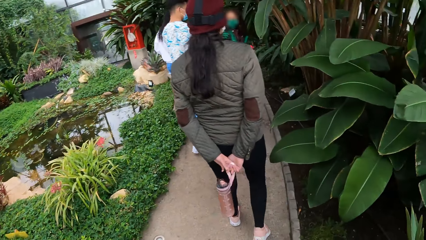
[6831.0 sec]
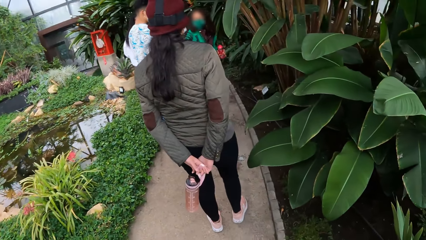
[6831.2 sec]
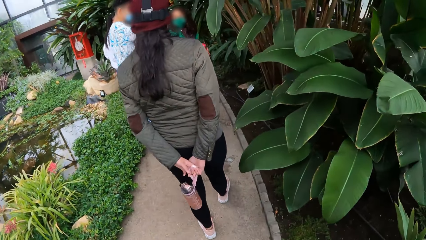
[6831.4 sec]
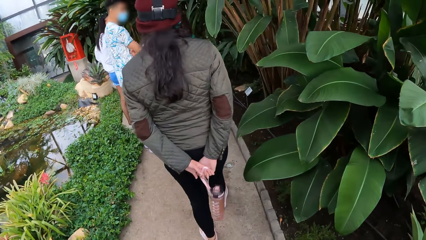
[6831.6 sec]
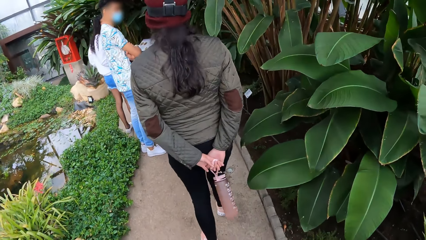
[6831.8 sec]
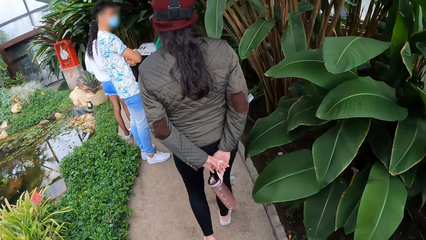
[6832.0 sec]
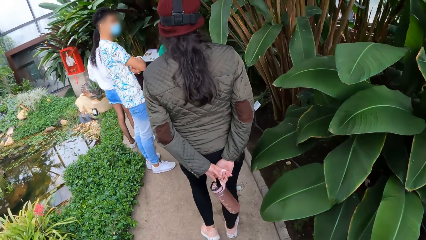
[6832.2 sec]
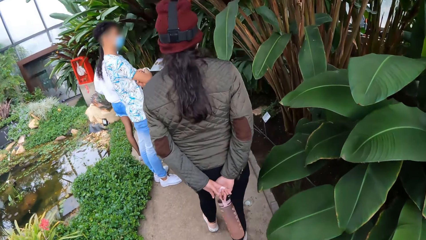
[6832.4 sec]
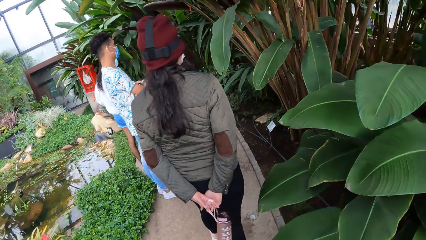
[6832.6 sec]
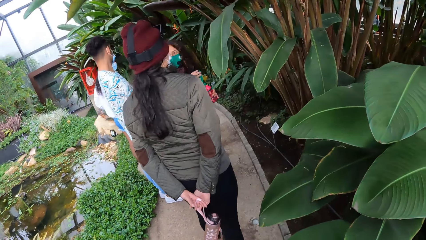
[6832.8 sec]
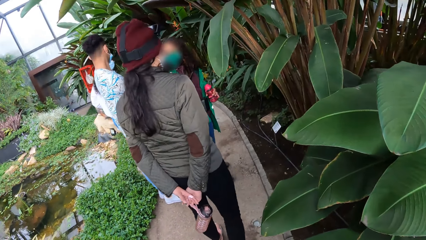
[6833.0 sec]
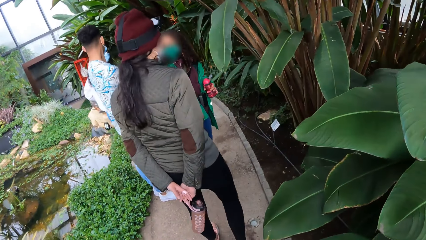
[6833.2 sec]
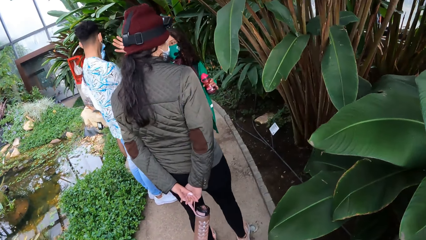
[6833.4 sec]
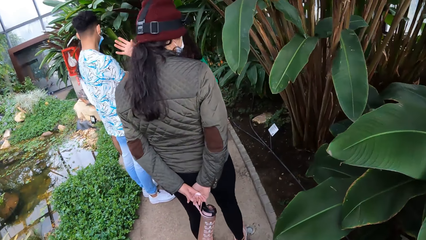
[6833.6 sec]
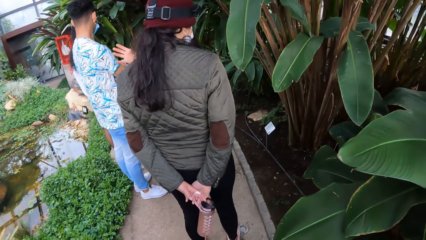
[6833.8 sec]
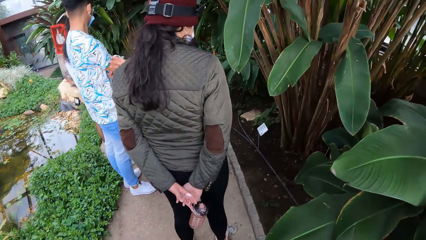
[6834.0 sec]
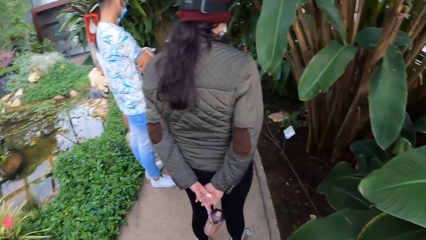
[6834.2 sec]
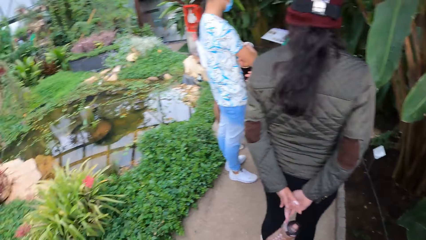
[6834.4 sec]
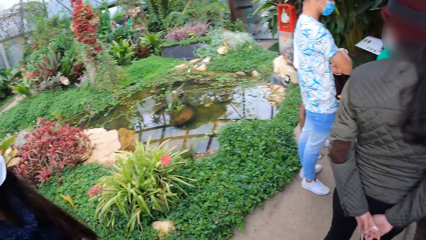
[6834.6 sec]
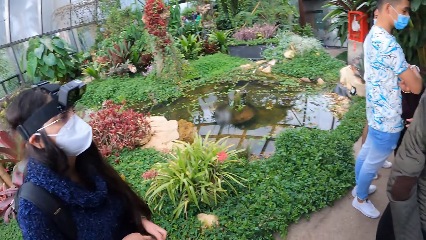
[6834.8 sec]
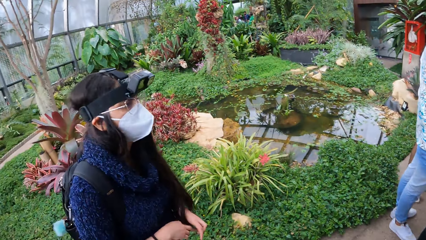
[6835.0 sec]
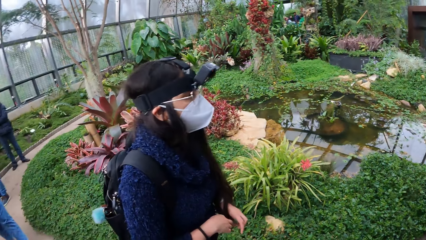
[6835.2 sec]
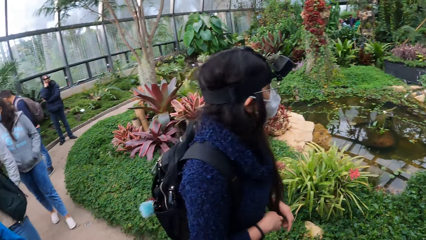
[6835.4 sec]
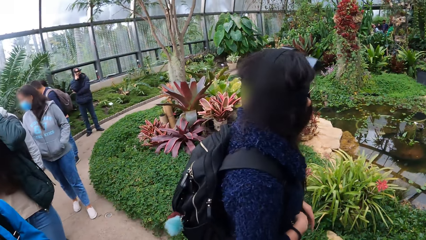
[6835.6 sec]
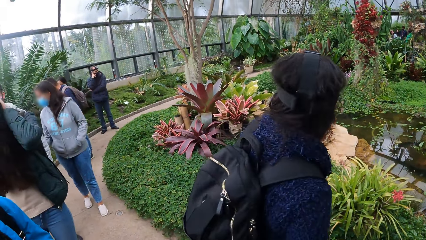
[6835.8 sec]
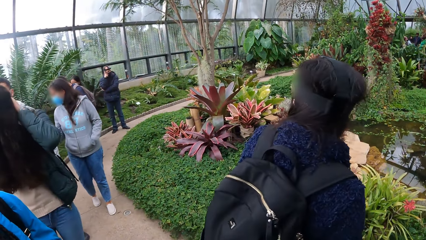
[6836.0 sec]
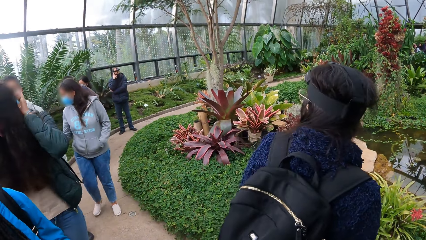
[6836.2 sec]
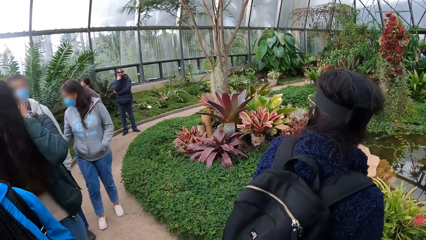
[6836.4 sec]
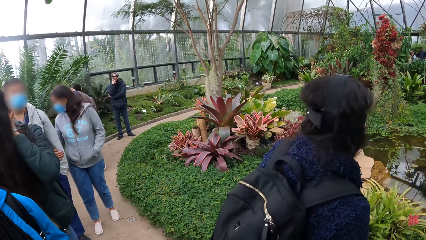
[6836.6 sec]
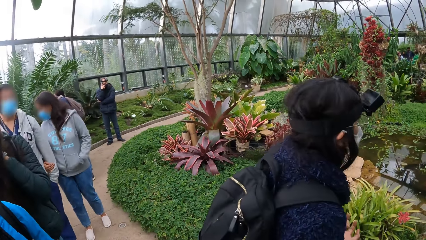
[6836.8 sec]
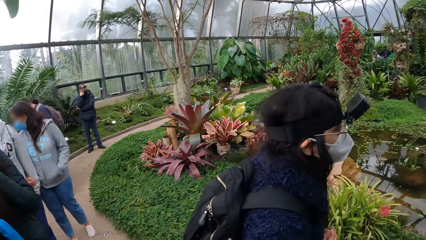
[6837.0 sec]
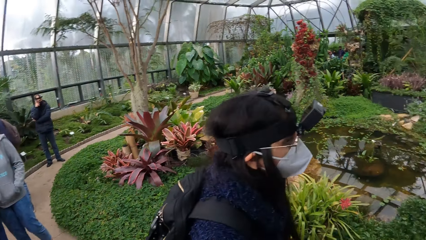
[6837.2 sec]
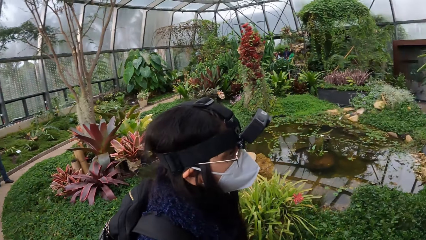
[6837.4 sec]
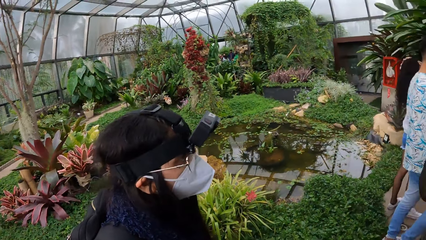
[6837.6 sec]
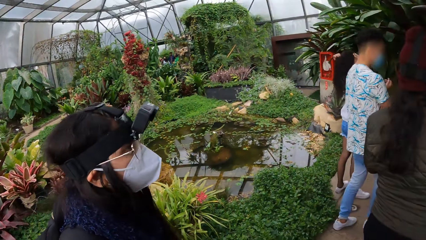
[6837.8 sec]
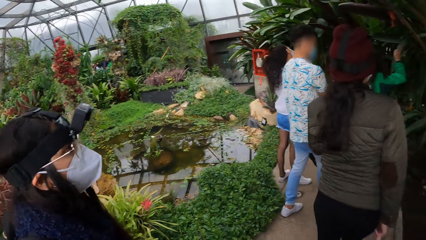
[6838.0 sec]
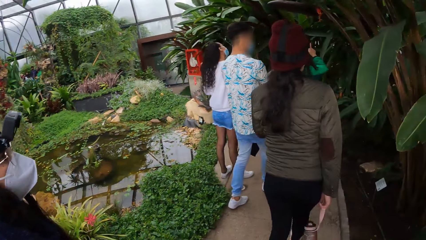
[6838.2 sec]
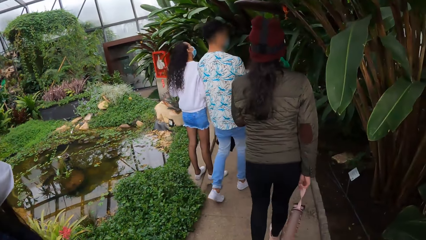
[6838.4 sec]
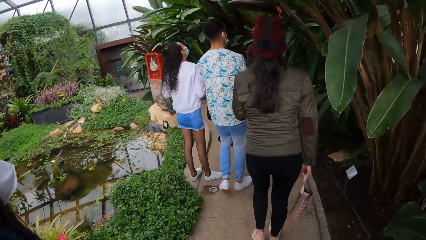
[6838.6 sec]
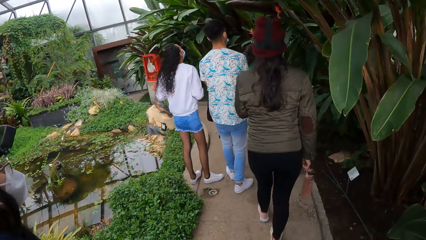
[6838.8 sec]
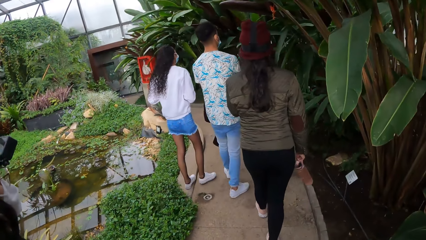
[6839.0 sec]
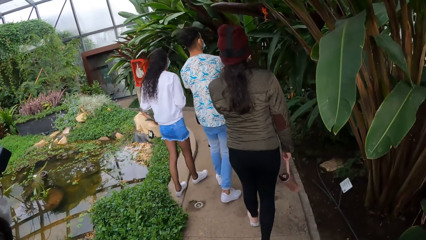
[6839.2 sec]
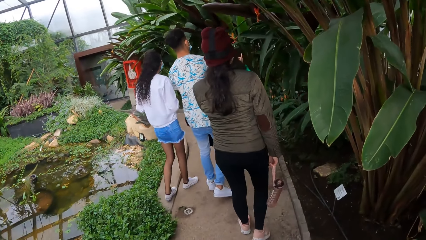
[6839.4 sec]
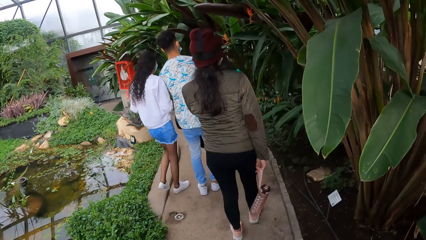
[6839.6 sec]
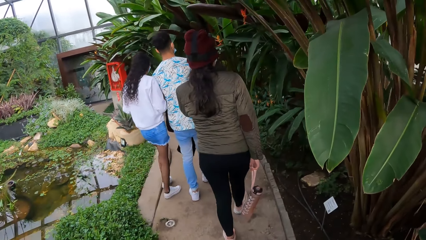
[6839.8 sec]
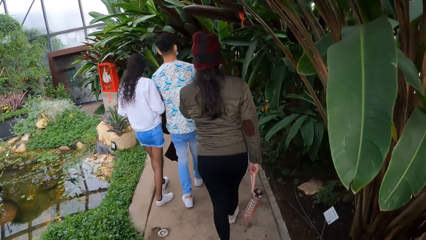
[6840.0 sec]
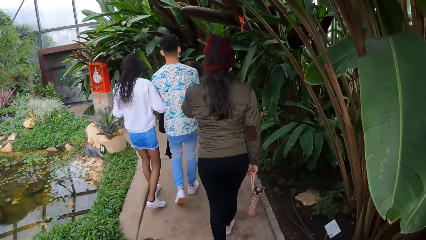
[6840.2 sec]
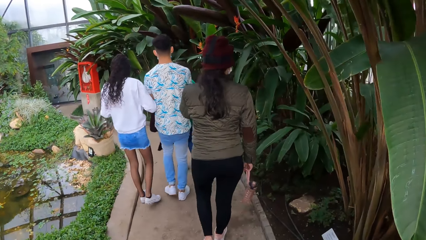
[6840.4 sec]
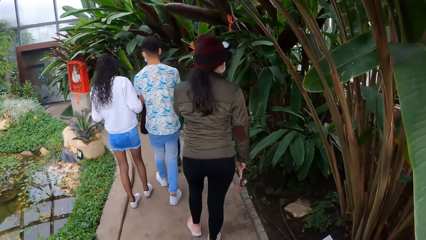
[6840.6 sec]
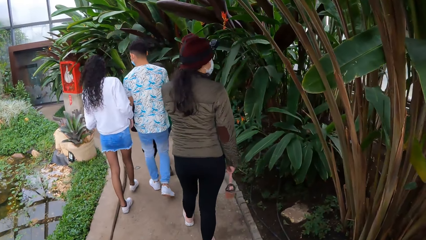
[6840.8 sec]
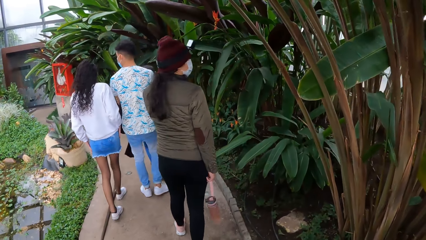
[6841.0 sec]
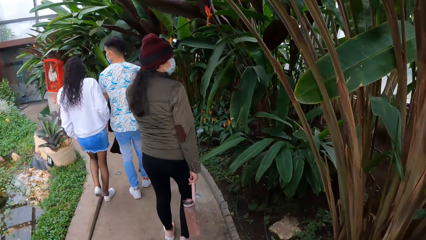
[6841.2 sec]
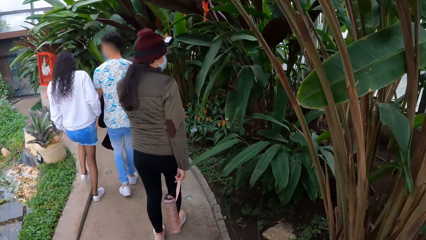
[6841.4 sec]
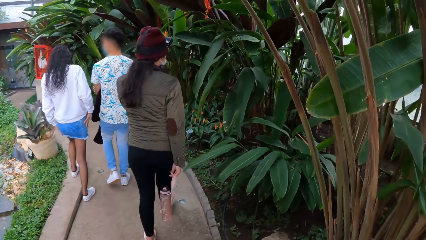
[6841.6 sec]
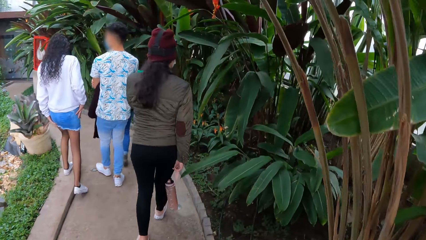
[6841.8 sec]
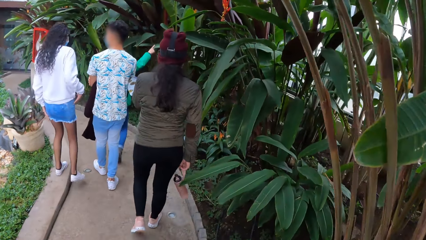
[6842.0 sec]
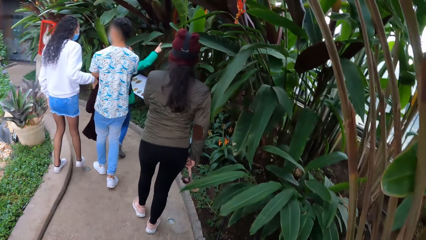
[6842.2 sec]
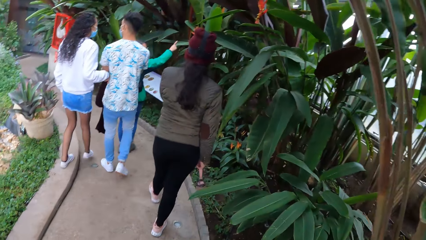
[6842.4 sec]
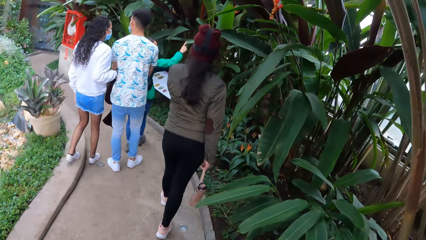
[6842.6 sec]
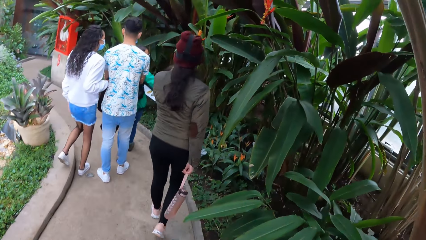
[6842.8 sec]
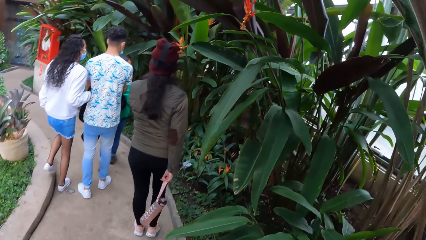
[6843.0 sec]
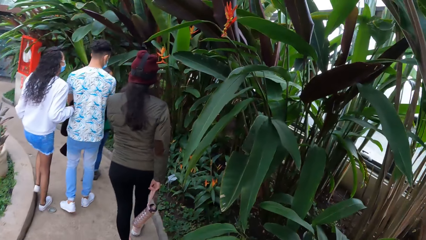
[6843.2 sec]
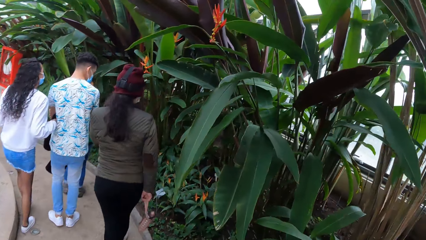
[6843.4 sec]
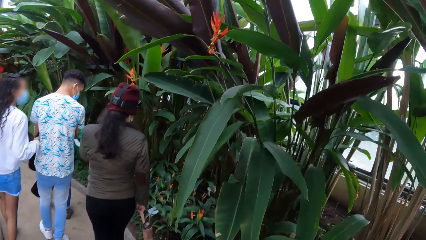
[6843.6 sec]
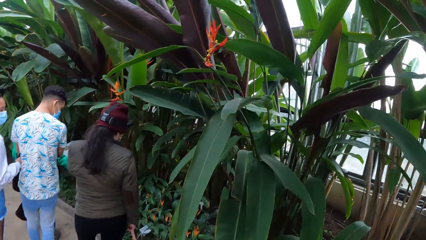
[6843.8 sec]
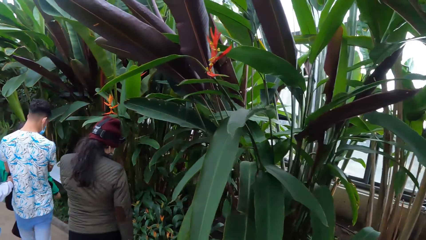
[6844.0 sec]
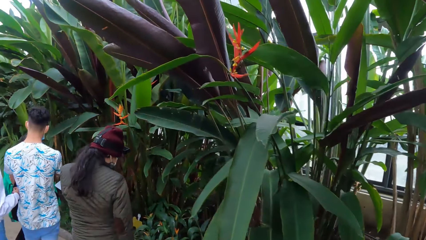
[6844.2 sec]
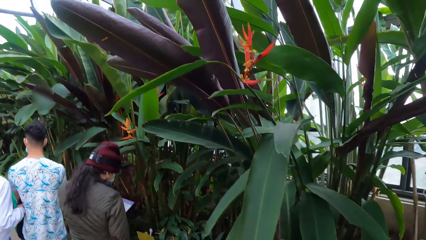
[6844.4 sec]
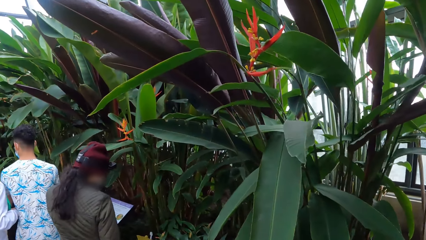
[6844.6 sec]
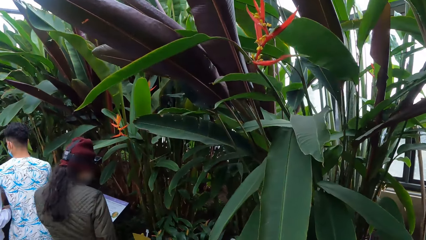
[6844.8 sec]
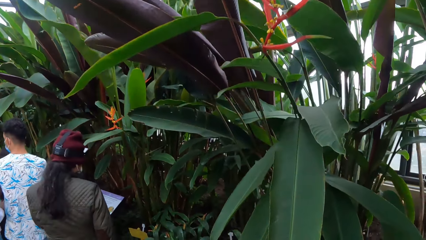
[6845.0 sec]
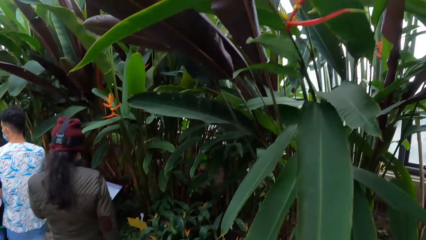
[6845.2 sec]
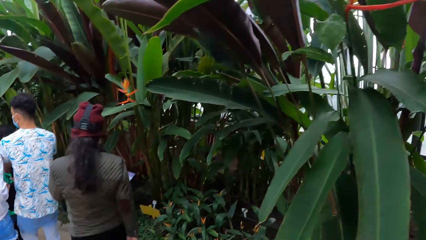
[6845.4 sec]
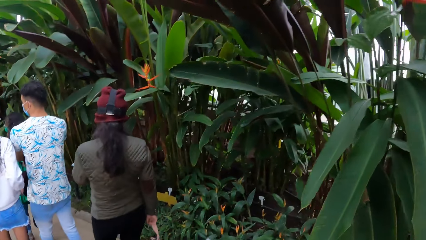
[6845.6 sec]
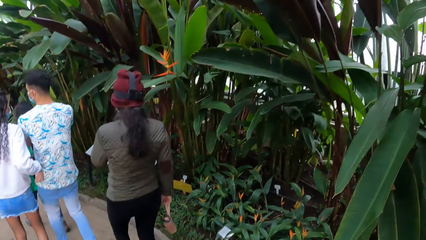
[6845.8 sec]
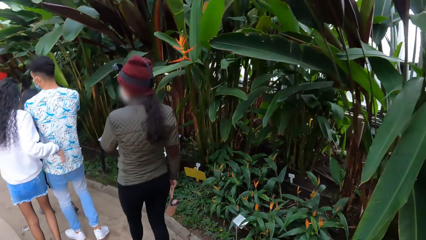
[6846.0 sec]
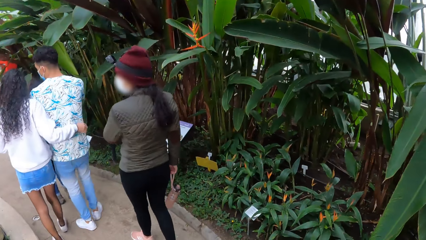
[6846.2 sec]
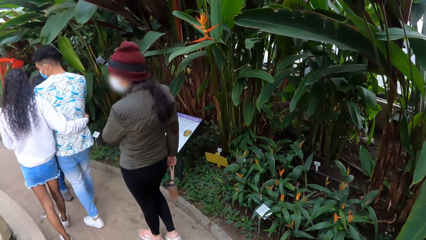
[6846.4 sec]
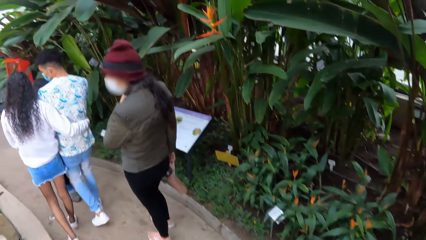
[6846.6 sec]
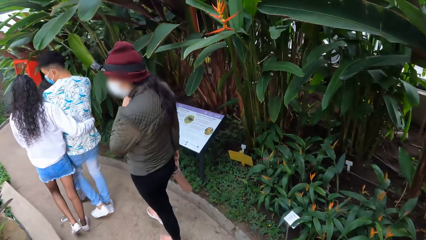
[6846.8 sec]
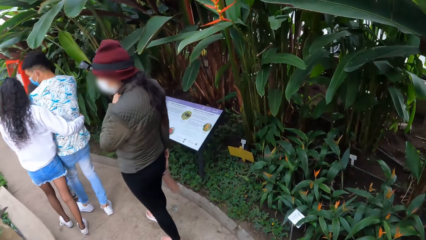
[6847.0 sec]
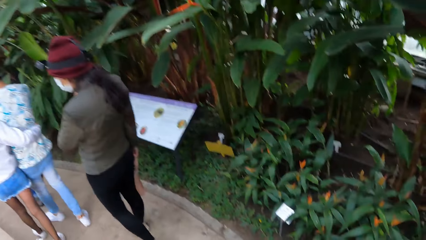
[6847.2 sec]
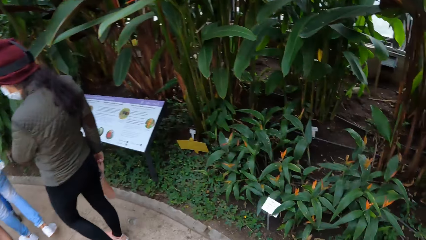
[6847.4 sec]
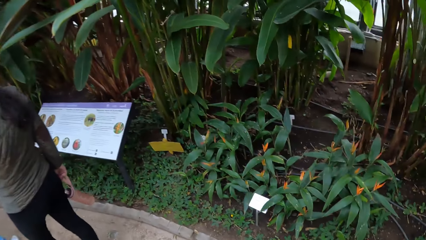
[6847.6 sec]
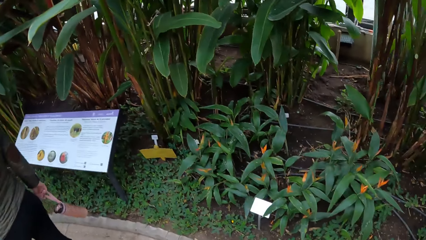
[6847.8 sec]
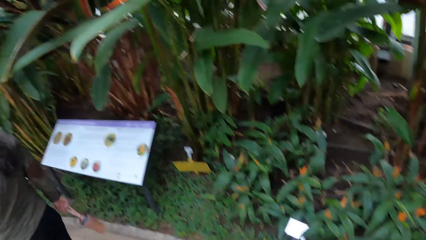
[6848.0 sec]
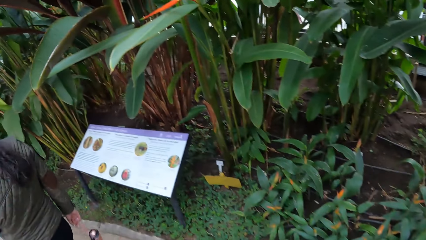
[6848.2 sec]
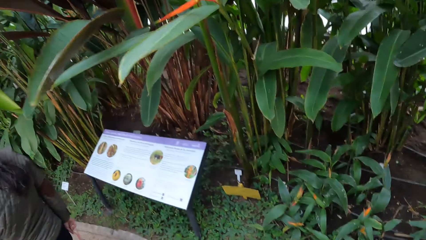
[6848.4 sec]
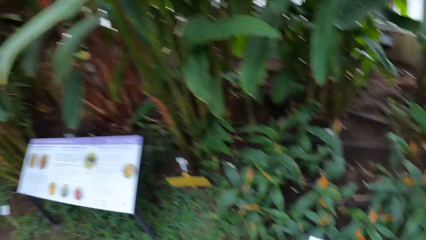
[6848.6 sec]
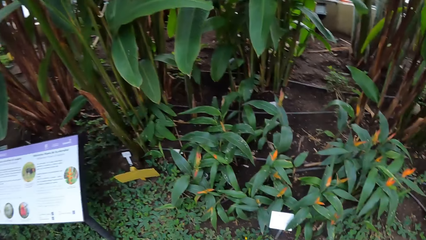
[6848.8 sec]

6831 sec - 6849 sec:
The camera wearer walks around. They look around. They walk around. The woman touches a leaf with her right hand. The camera wearer looks around. They walk around.
